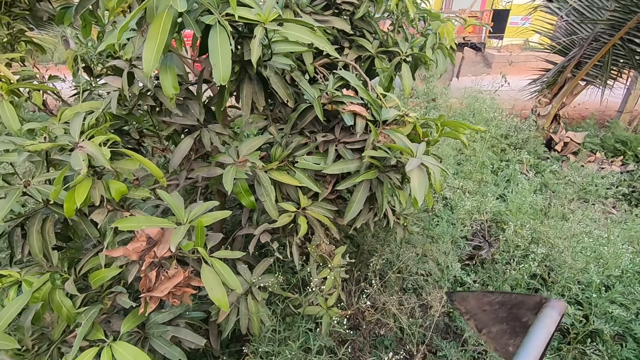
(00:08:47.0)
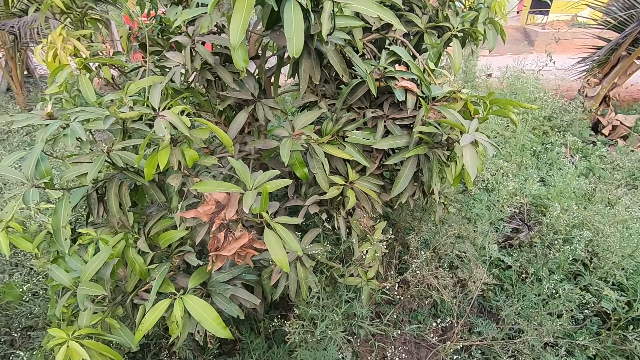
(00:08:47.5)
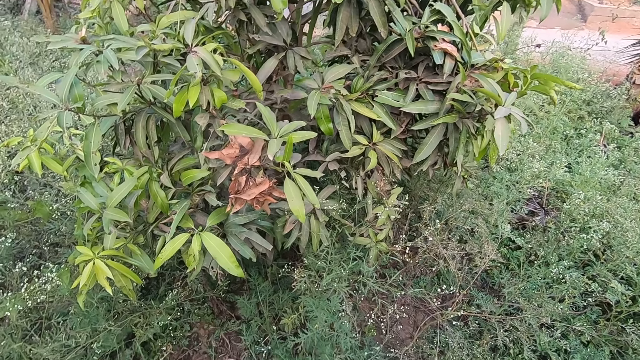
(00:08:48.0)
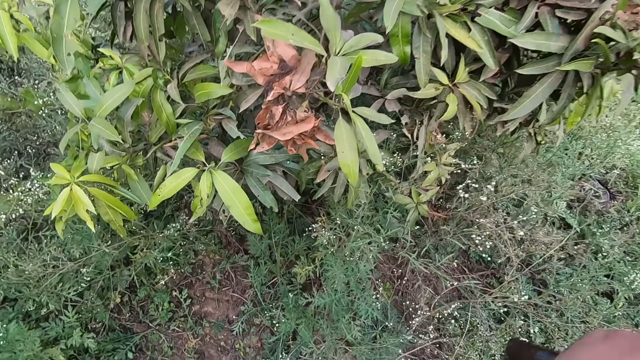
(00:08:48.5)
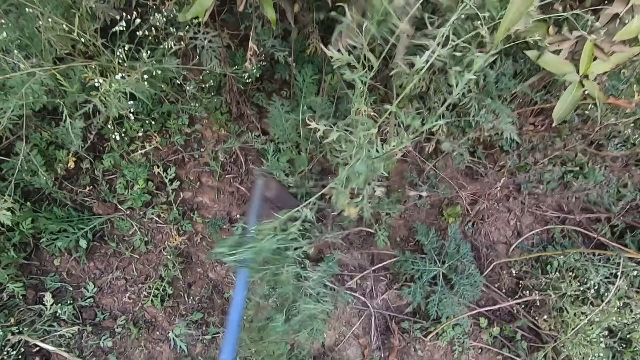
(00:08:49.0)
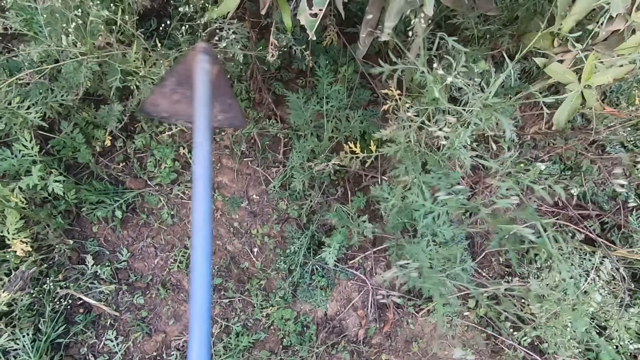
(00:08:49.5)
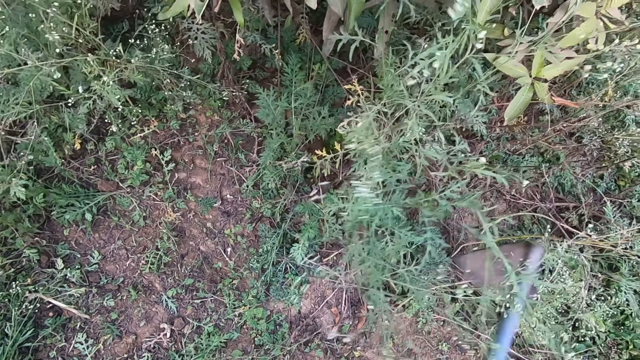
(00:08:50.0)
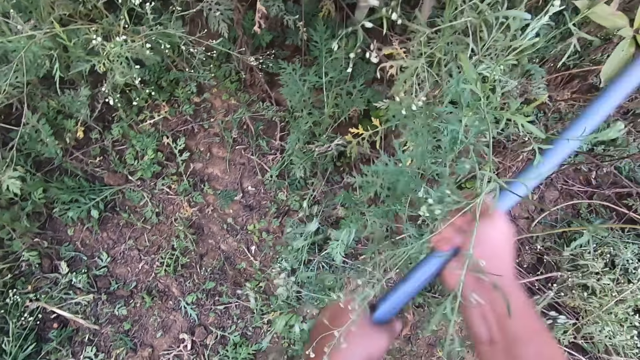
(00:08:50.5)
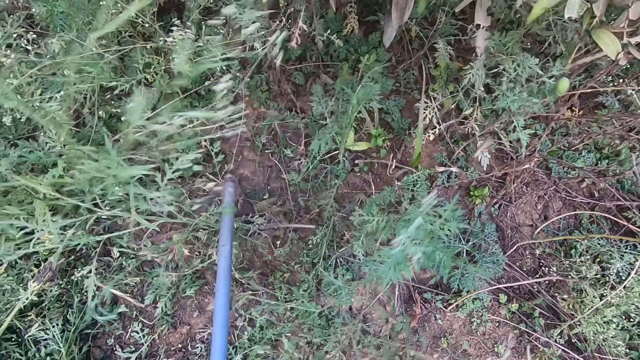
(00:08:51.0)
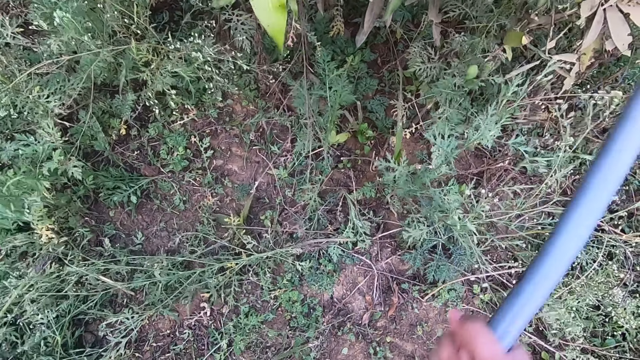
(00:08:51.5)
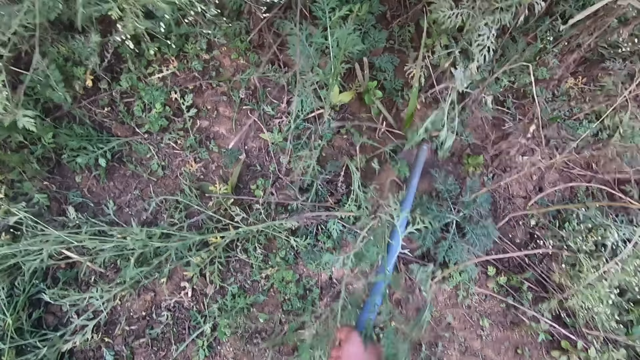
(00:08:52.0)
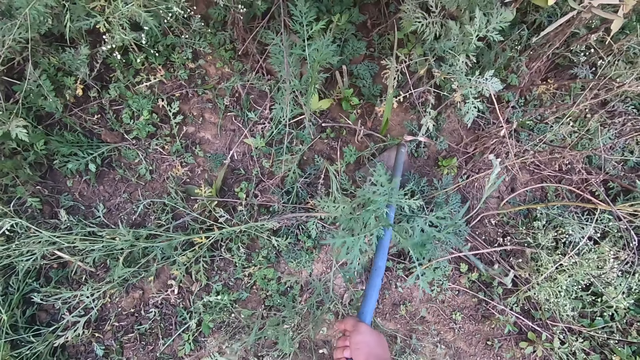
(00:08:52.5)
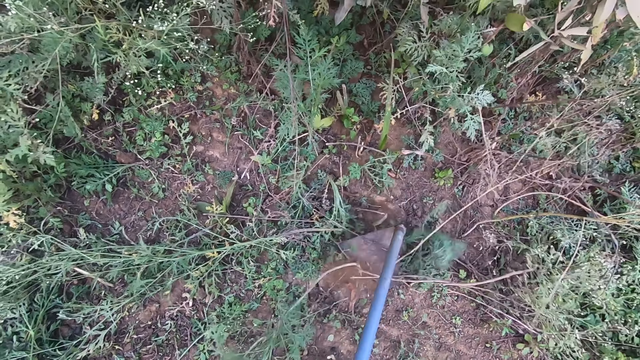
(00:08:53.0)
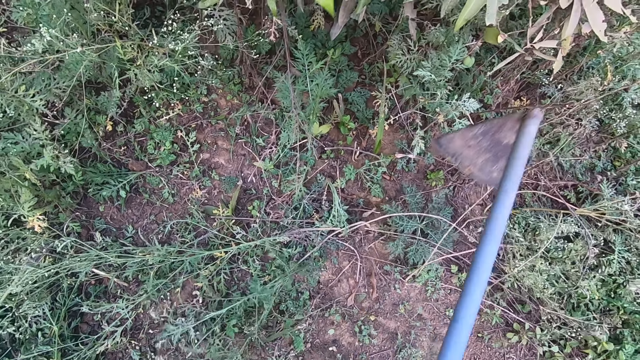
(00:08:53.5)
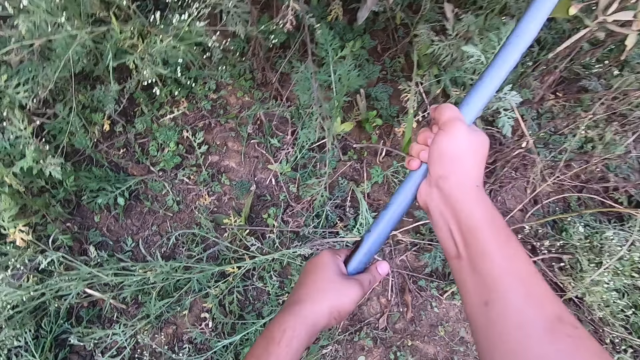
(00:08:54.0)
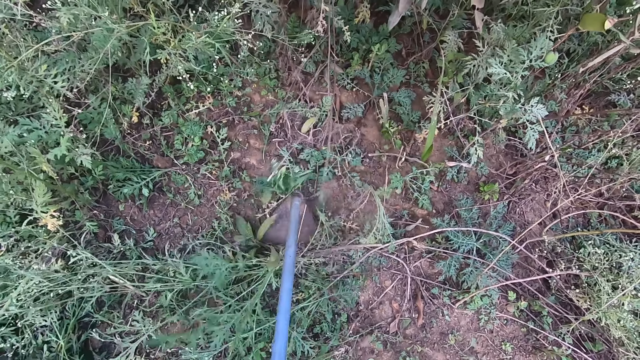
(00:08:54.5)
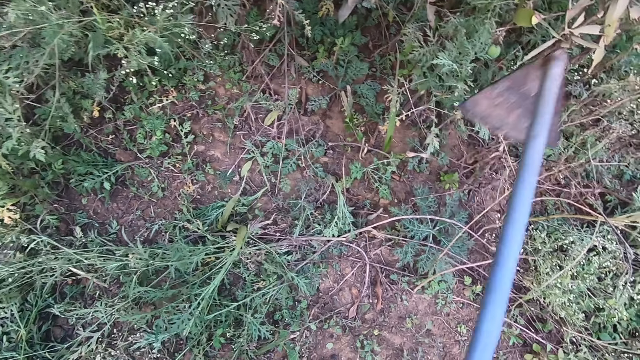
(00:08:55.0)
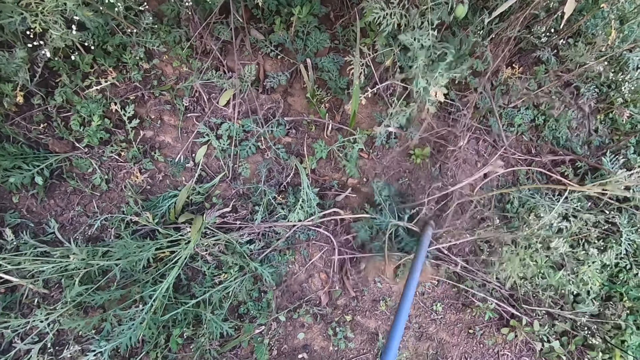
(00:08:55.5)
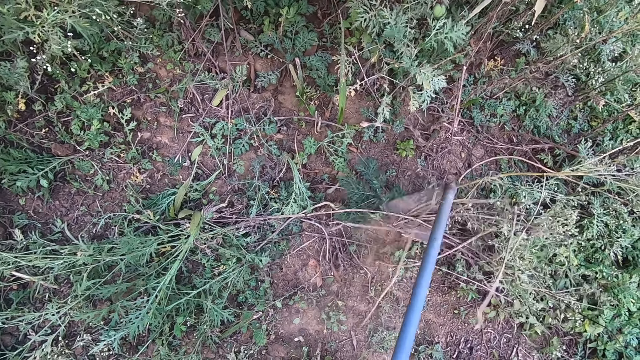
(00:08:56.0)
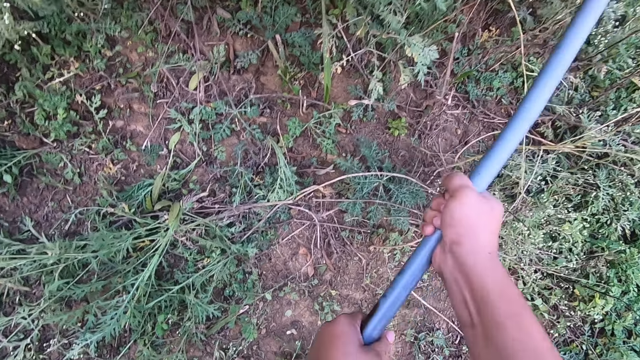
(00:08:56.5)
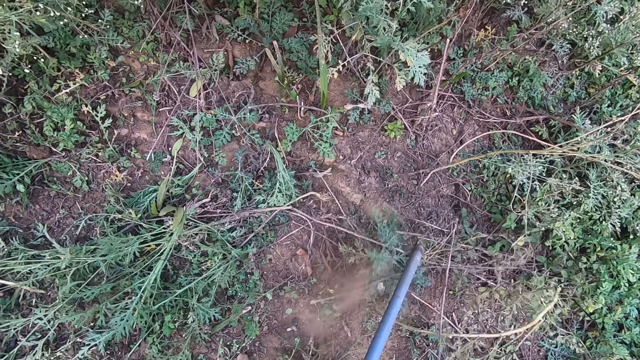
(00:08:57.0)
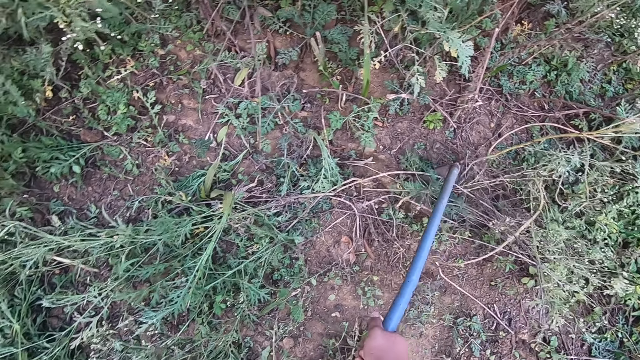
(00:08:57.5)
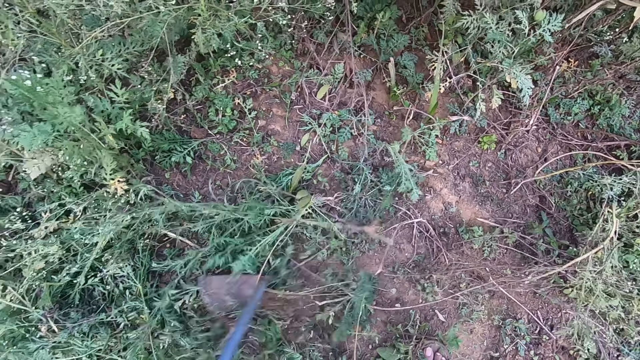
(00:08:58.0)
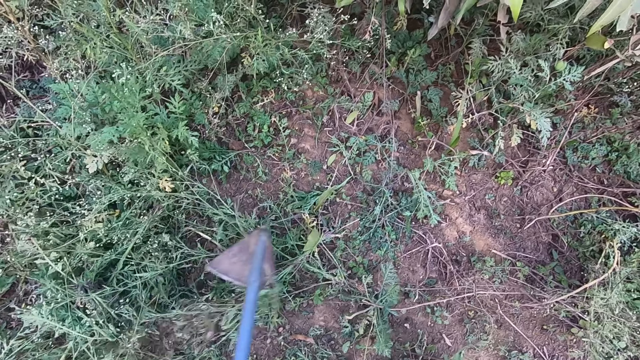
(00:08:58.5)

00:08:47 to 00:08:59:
The camera wearer cultivates the land with the hoe ripper. They resume clearing the land.

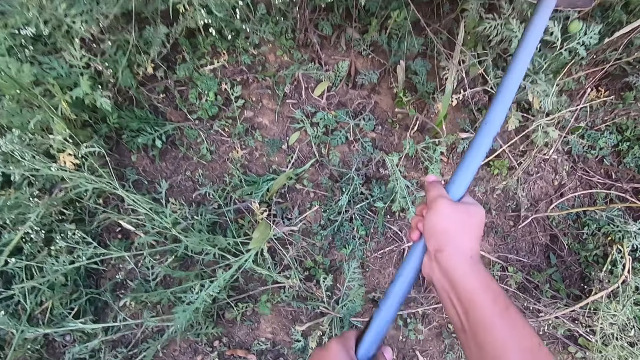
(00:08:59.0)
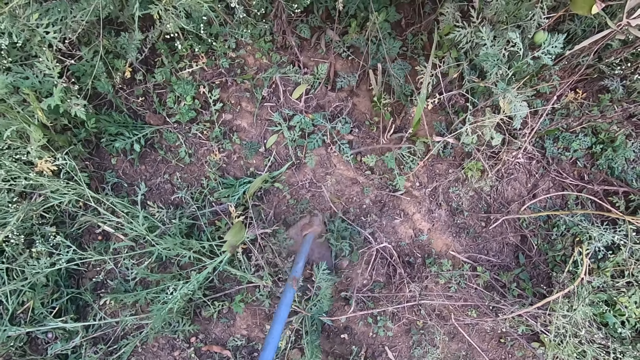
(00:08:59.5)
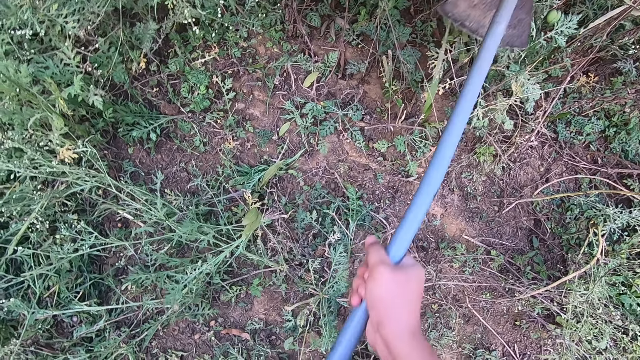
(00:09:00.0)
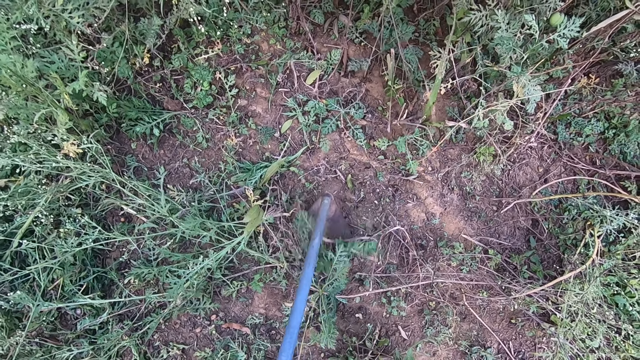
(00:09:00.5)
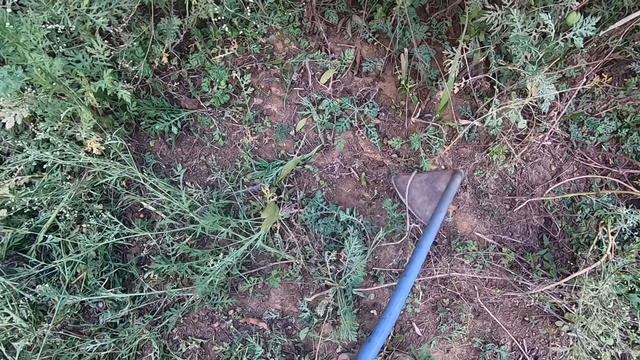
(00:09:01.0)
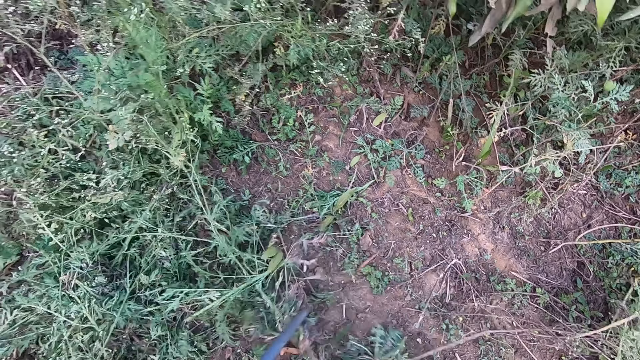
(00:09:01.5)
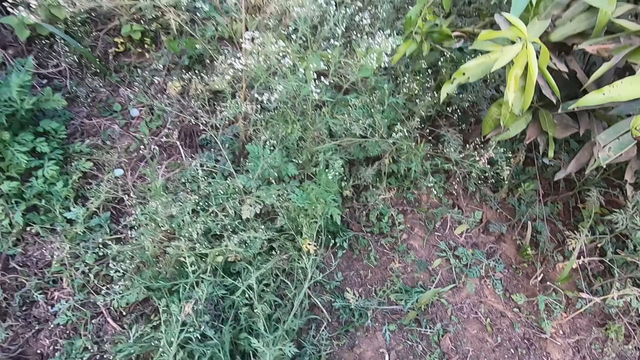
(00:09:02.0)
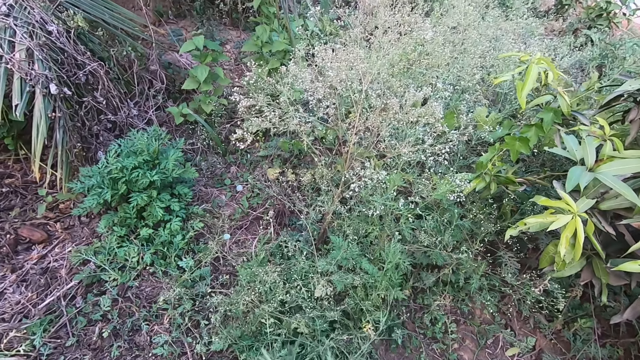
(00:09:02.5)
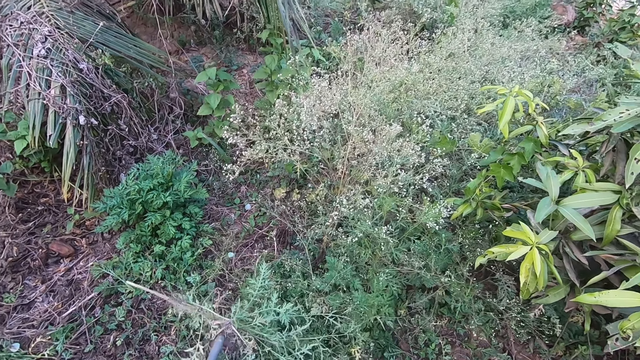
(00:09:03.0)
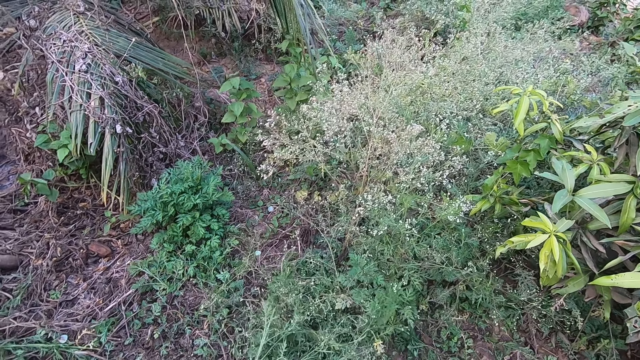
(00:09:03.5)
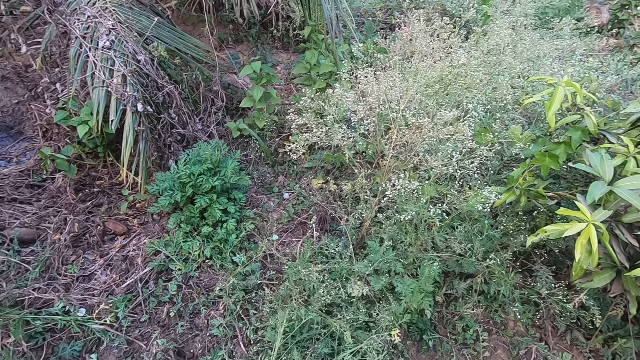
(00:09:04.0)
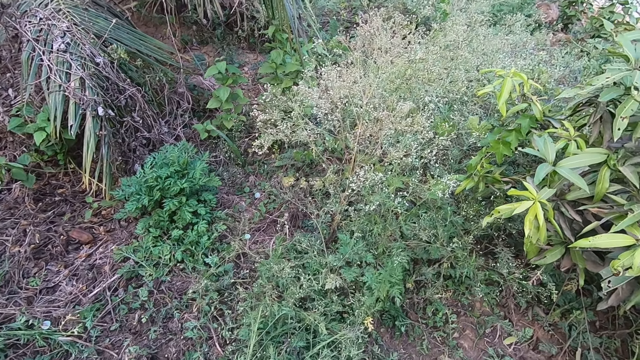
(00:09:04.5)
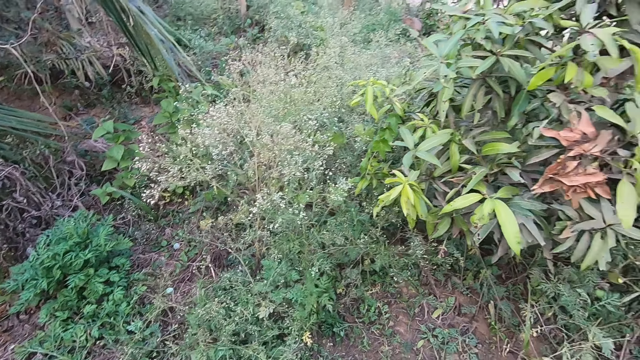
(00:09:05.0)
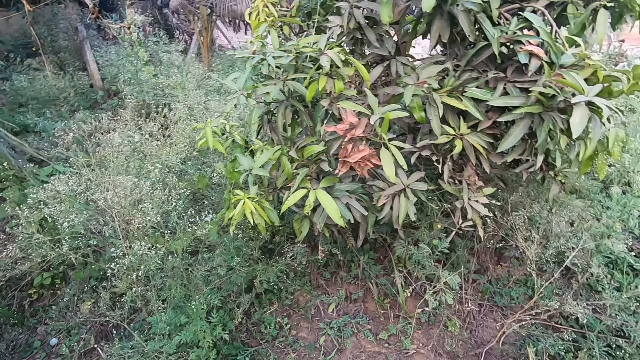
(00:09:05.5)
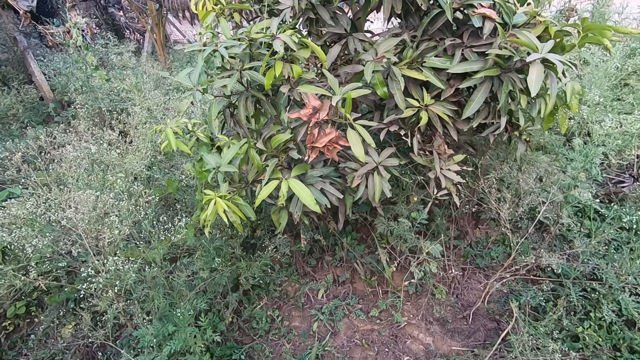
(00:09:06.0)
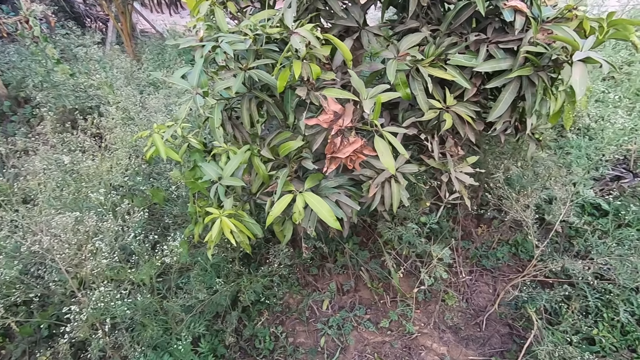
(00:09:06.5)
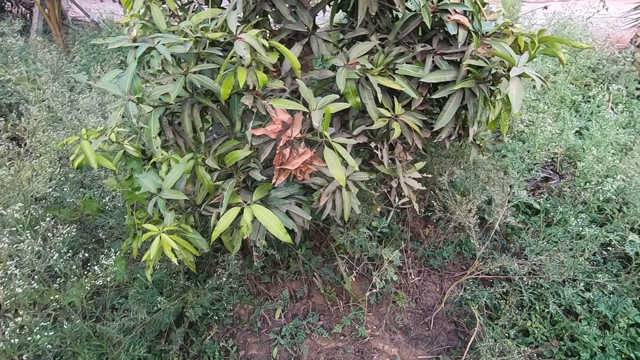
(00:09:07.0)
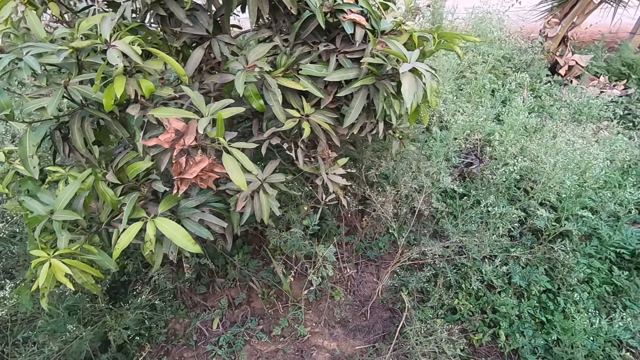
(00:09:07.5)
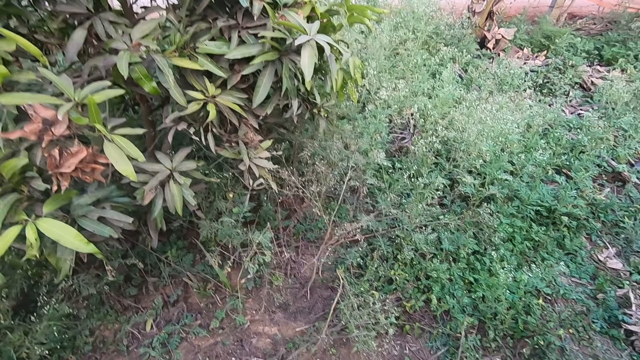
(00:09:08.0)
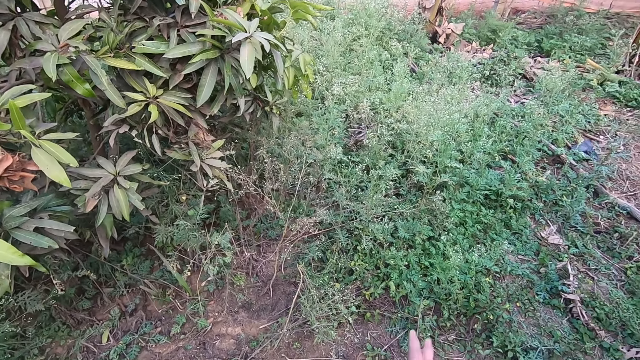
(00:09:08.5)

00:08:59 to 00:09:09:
The camera wearer drags the cut plants with the hoe ripper. They pause clearing the land. They look around the farm.
